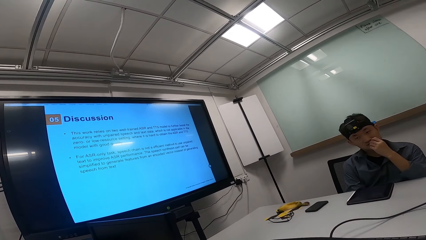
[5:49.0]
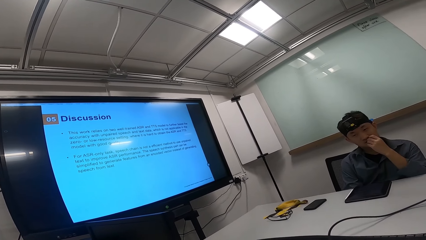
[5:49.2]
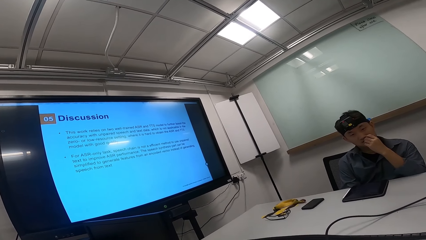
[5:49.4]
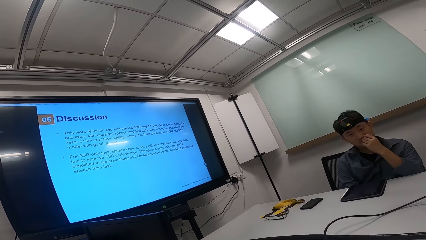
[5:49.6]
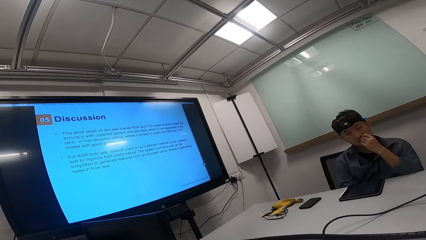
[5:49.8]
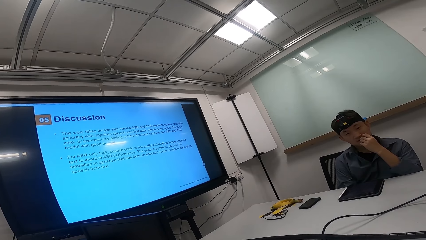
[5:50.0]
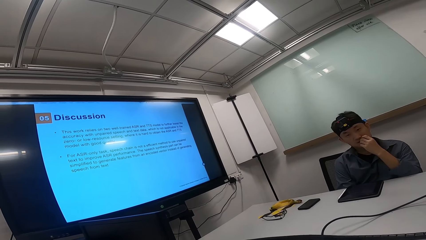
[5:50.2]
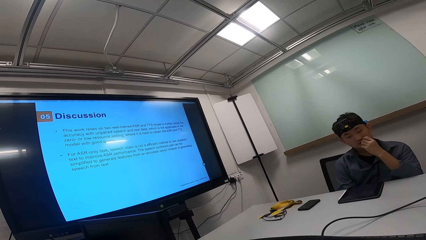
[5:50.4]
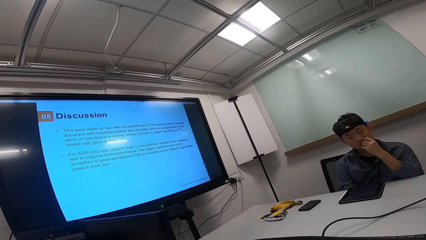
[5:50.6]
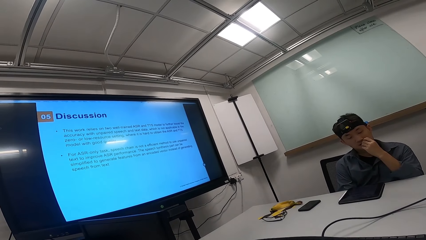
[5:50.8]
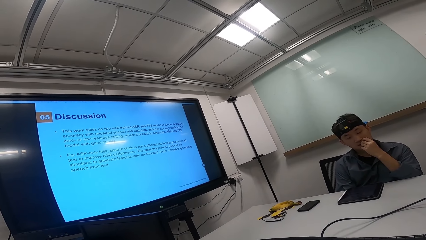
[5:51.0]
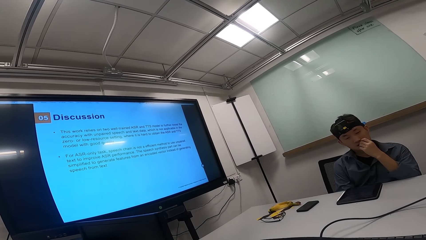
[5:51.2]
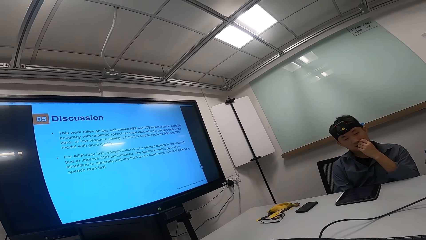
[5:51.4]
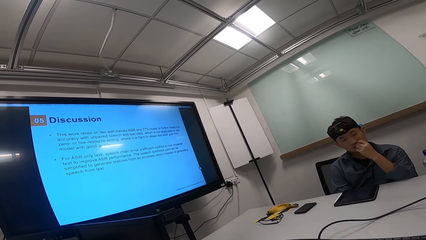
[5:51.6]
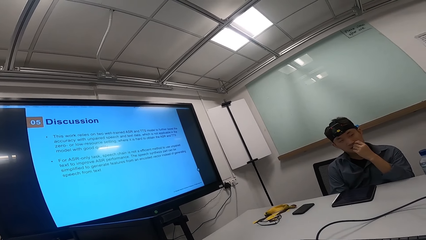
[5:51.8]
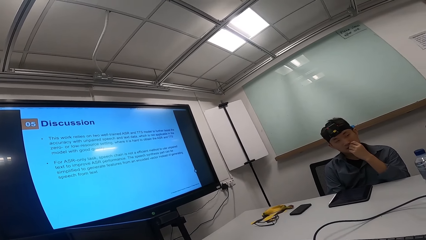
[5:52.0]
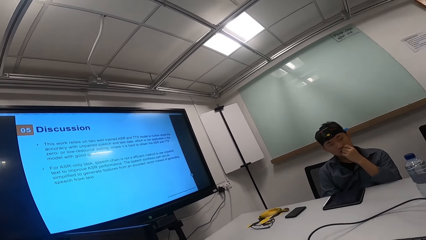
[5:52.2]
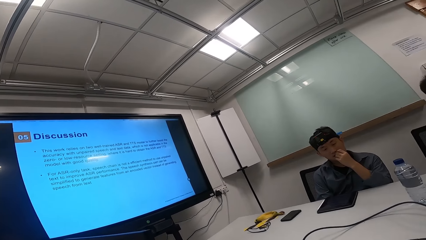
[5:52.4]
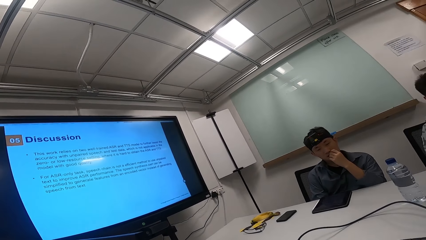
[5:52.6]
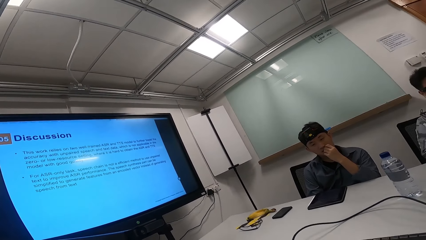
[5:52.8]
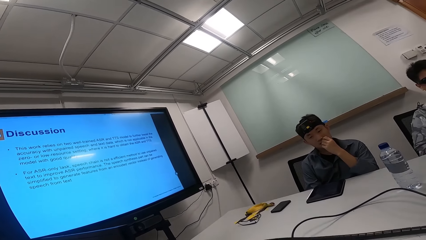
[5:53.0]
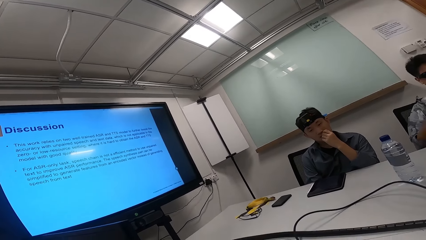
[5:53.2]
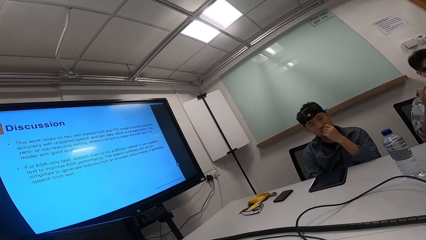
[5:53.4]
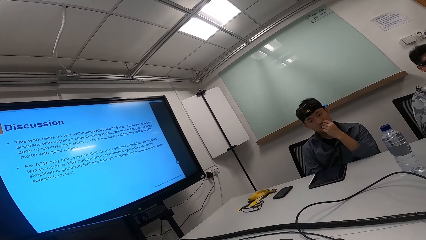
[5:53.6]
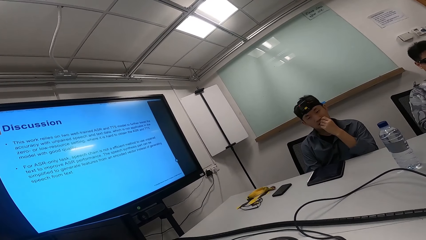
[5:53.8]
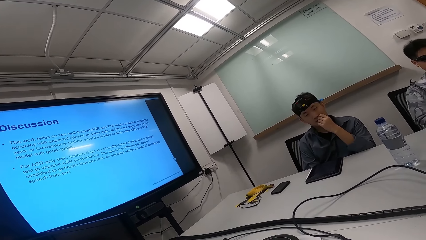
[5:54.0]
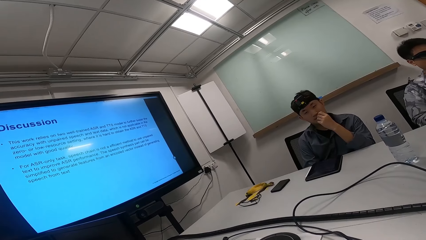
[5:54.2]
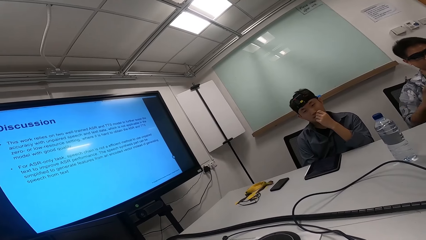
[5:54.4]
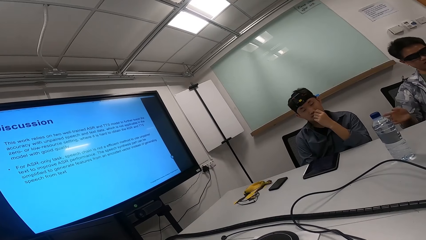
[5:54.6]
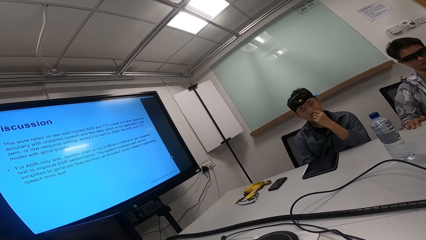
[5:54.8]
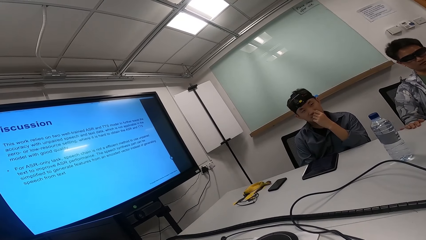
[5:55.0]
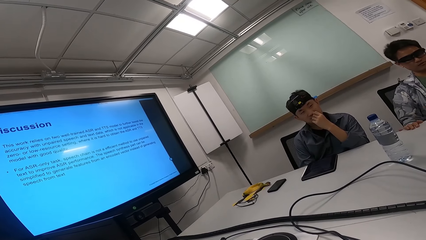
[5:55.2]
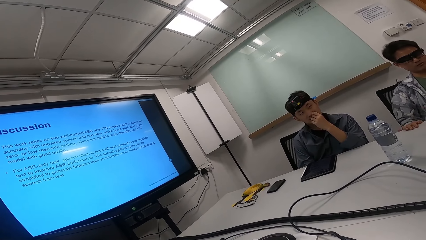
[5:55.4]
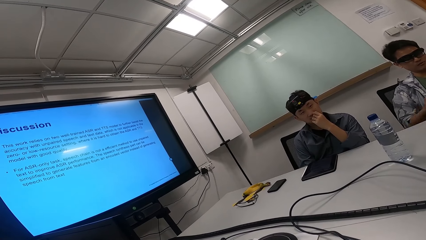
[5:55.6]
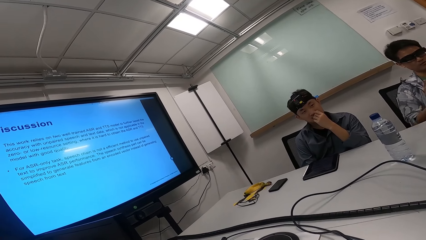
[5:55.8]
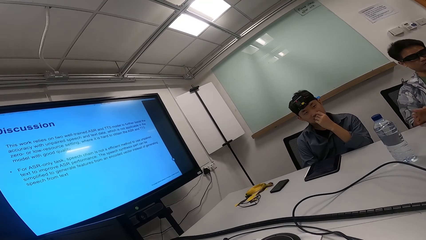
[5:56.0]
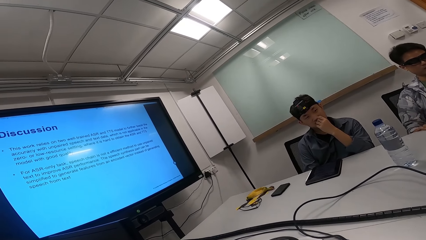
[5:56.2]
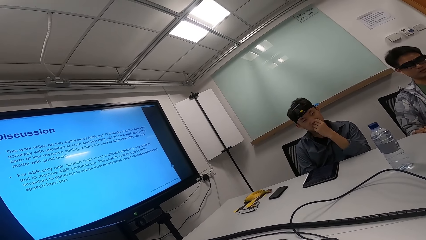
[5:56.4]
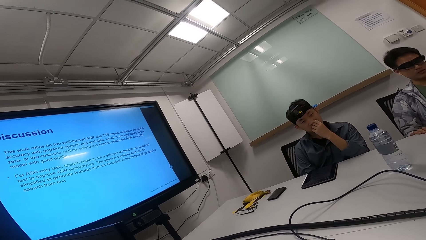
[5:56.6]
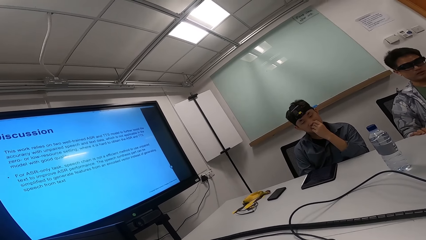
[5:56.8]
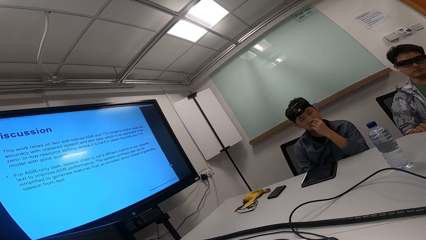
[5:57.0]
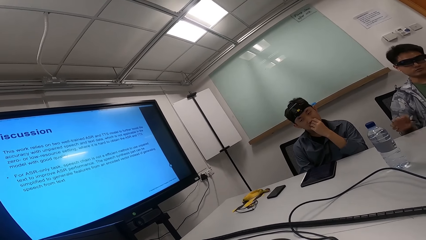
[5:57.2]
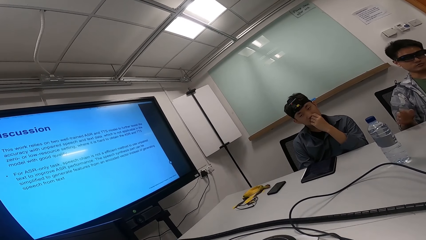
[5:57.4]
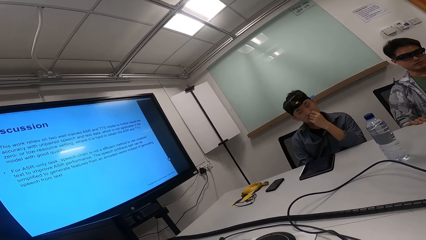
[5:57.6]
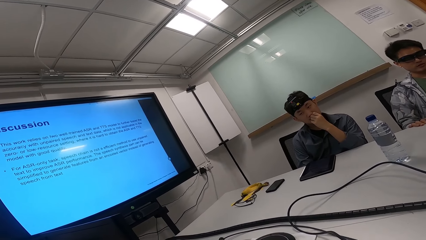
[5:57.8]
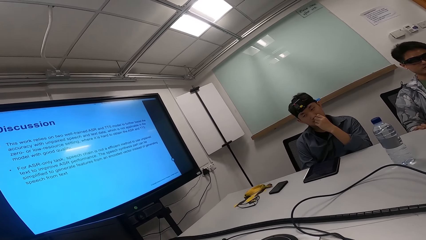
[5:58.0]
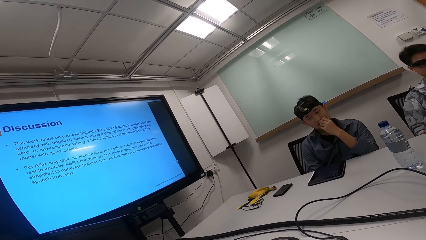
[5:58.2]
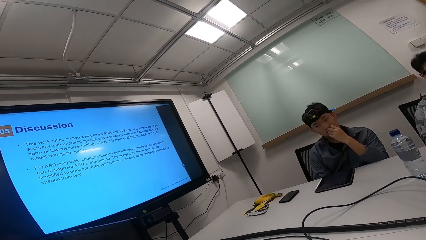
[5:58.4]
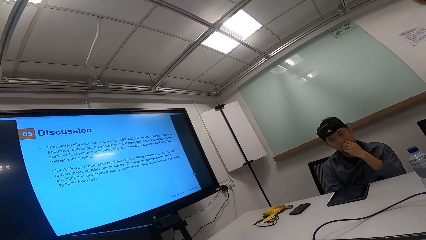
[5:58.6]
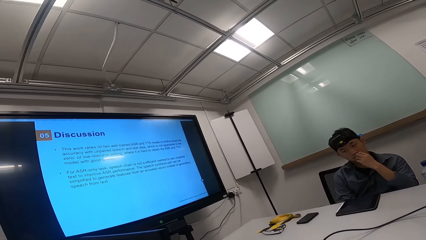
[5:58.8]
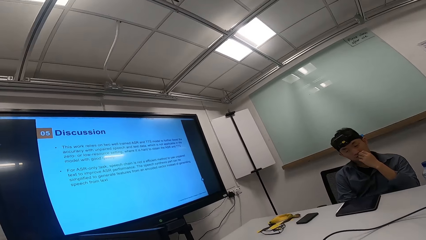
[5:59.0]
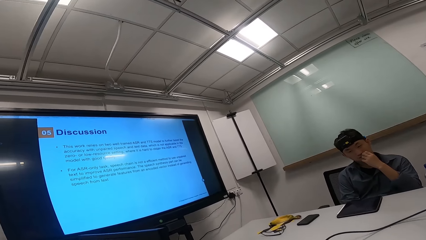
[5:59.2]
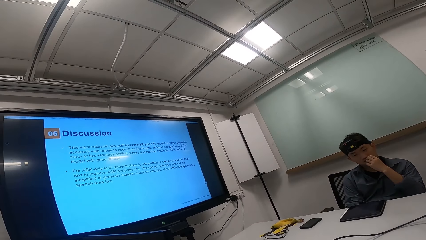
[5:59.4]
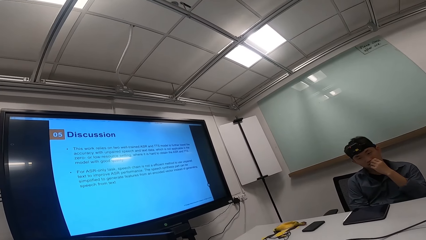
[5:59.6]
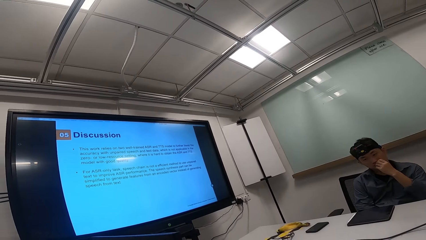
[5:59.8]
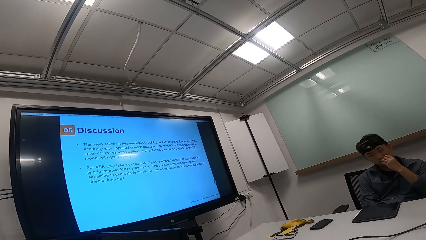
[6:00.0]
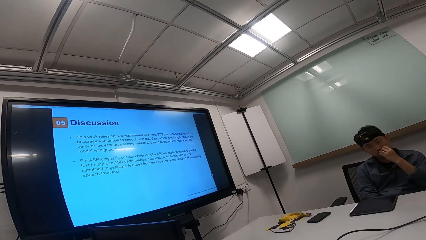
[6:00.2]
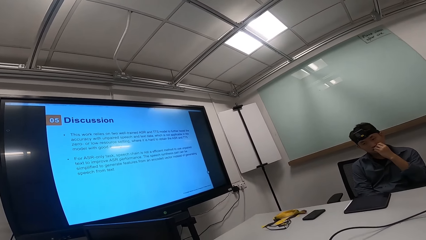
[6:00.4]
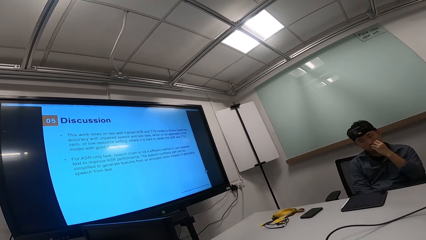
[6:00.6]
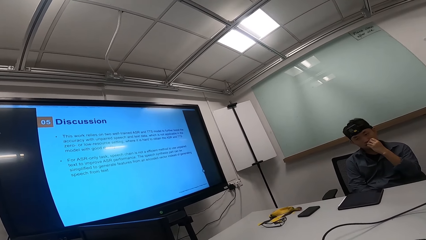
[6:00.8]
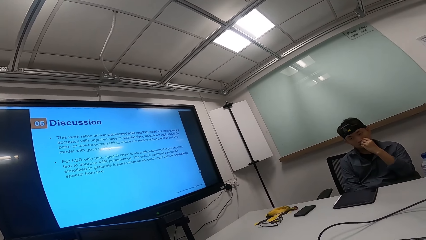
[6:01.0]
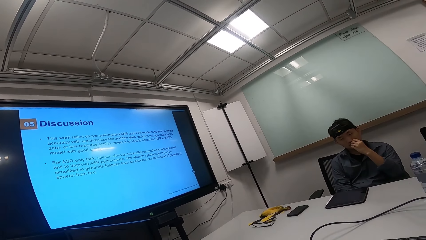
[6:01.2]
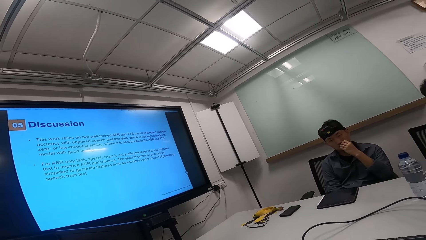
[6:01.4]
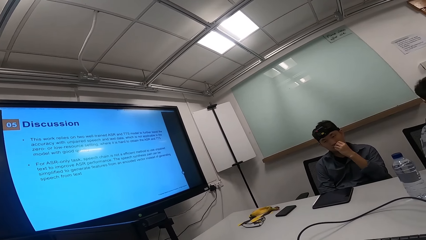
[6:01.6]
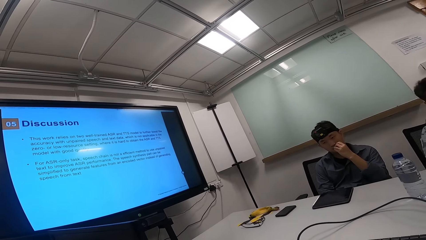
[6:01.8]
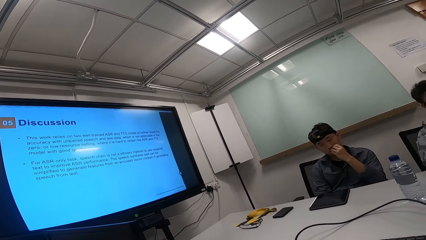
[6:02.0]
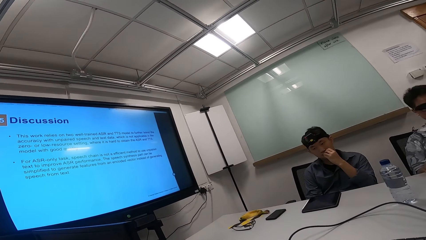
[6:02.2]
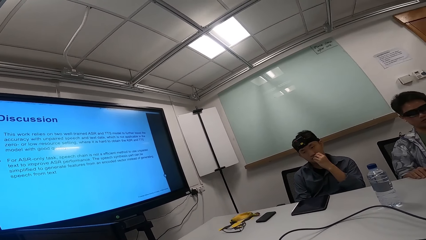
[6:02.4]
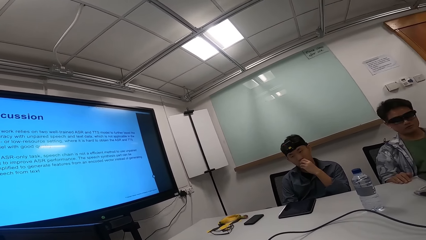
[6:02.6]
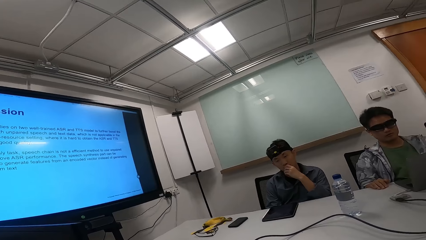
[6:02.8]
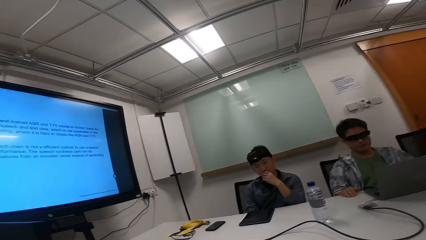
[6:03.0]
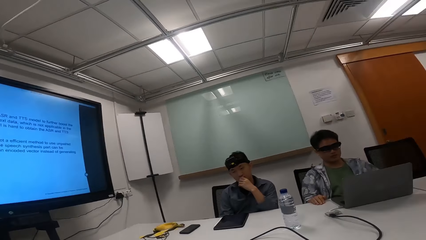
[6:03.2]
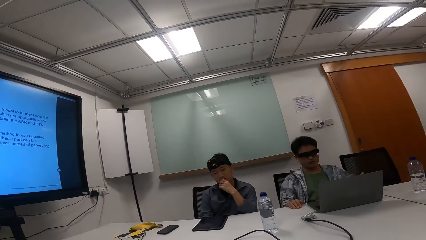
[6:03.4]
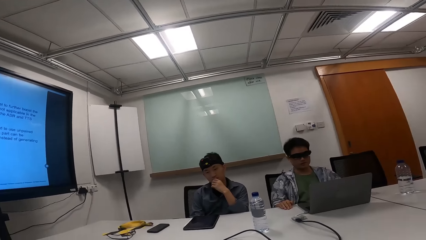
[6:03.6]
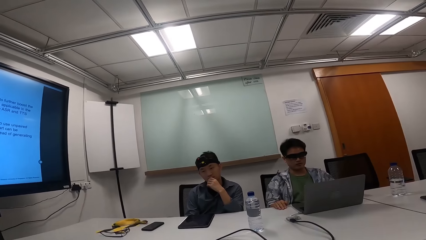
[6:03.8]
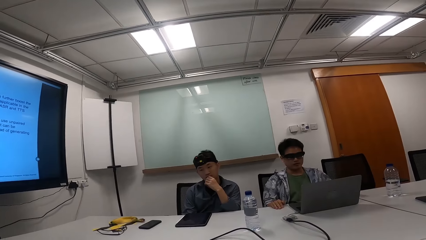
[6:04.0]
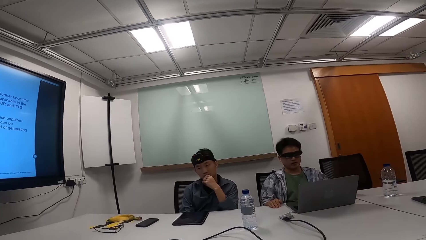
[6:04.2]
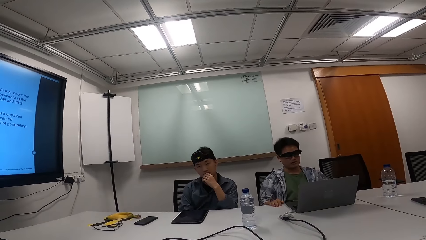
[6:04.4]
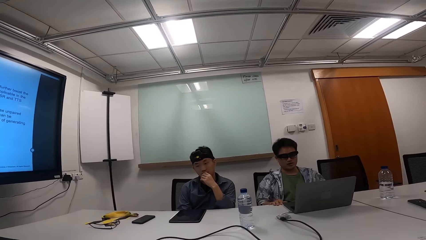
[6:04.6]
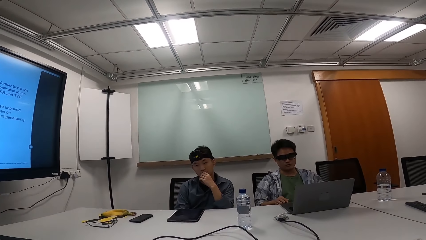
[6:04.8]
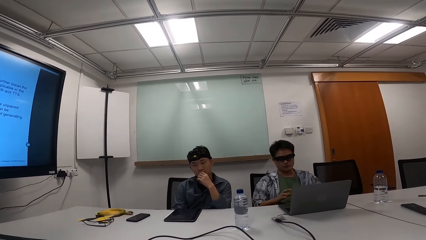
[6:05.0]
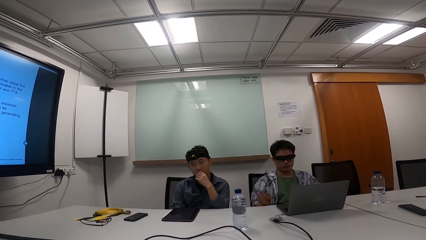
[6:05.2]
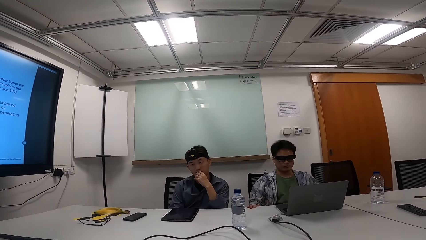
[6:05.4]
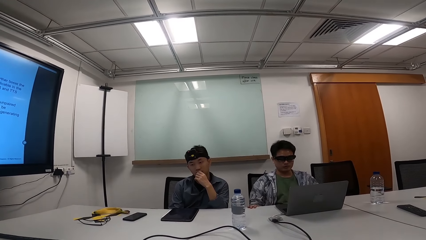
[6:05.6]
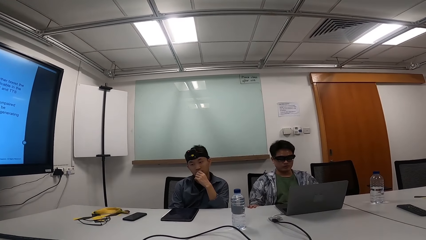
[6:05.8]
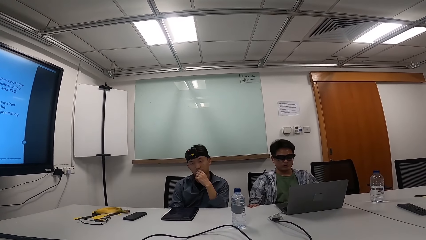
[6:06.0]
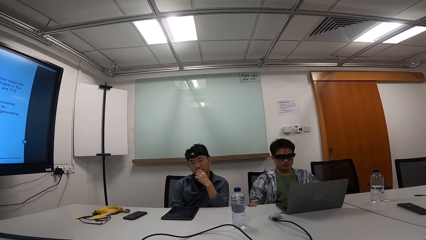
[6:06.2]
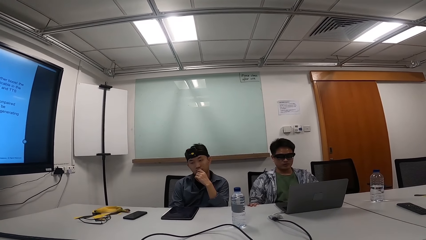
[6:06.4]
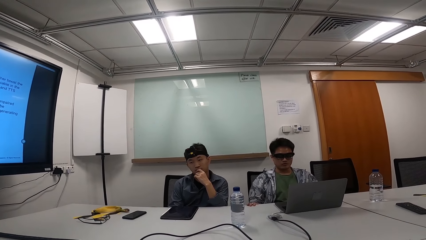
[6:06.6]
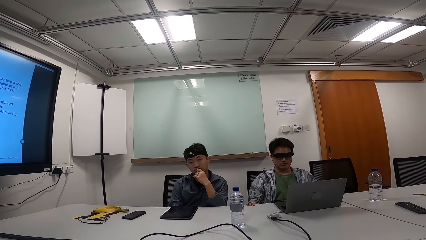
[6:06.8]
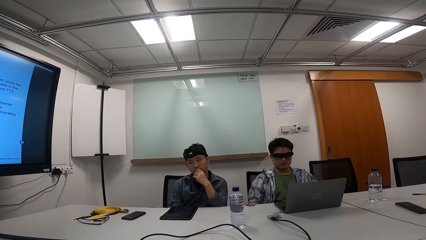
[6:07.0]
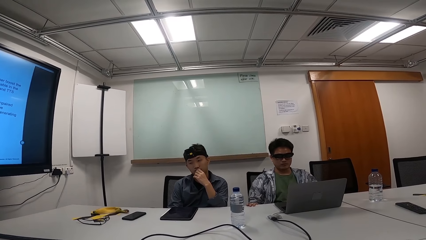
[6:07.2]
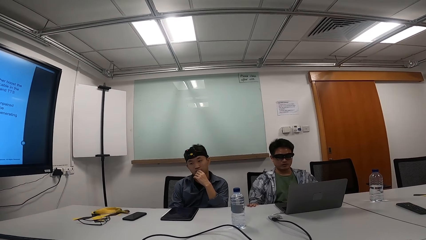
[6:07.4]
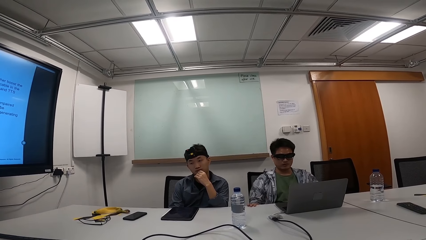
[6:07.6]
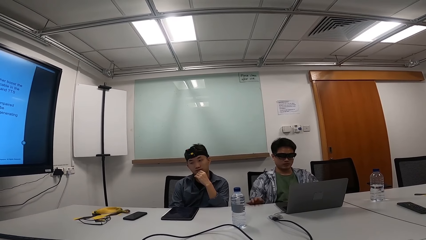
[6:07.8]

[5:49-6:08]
A person pushes his seat in front. Another person gestures with his right hand. The first person pushes his seat backwards. The first person pushes his seat in front. The camera wearer observes a man. The man talks to two people and the camera wearer. The other person looks at the laptop.
